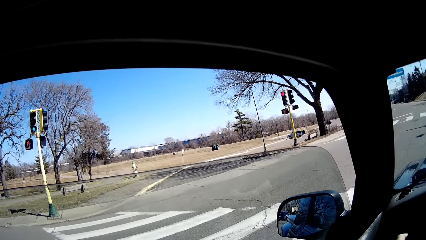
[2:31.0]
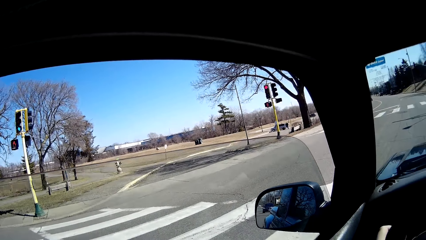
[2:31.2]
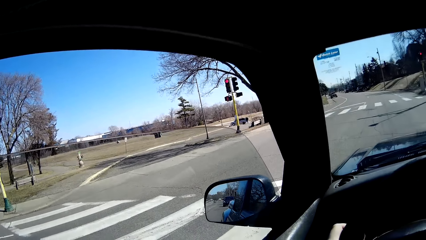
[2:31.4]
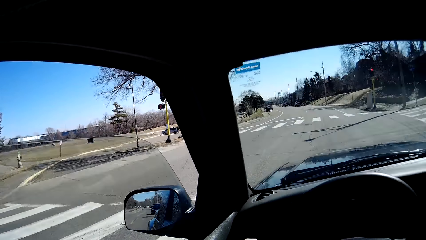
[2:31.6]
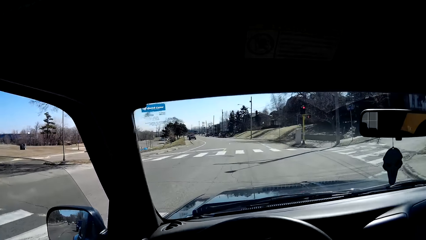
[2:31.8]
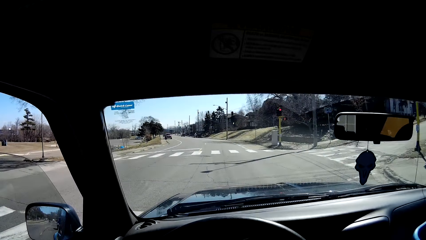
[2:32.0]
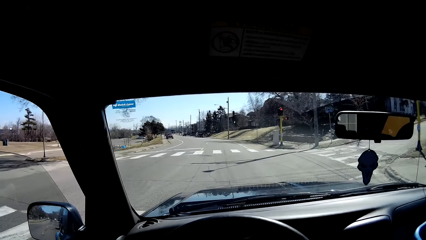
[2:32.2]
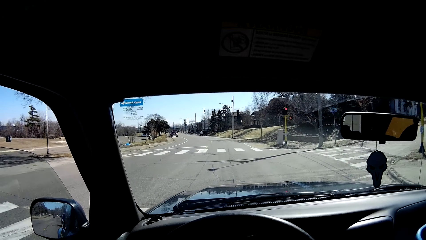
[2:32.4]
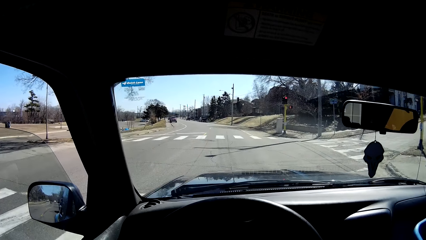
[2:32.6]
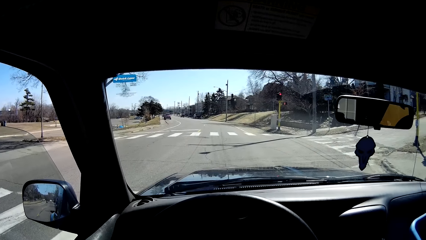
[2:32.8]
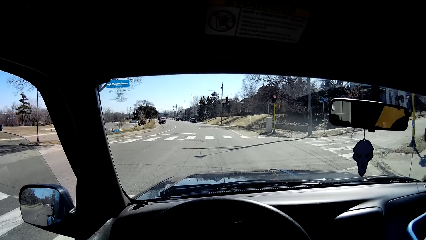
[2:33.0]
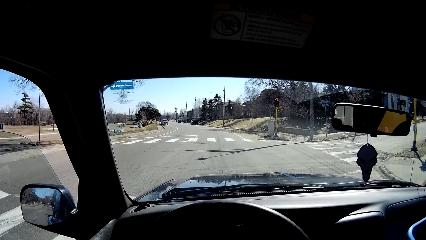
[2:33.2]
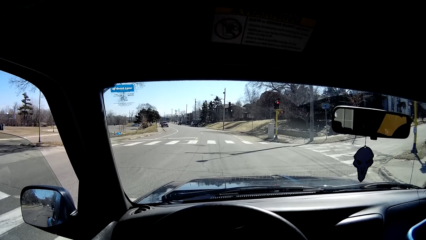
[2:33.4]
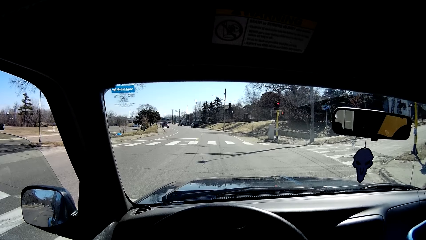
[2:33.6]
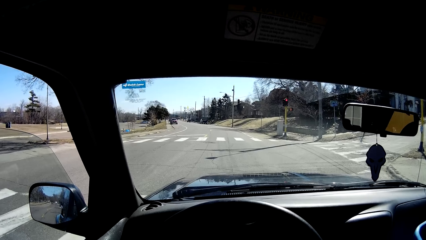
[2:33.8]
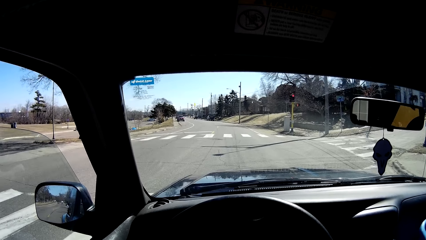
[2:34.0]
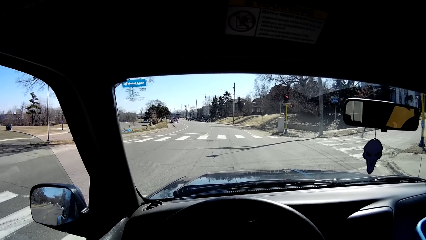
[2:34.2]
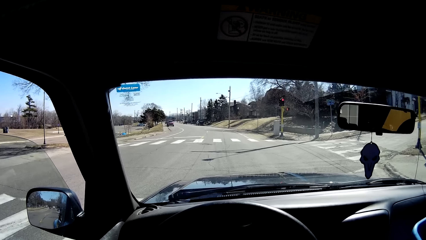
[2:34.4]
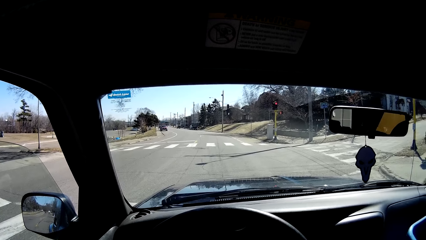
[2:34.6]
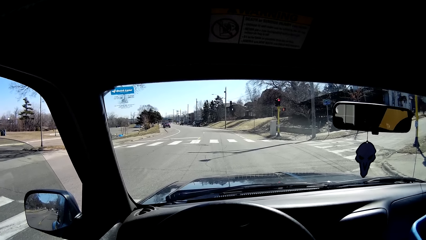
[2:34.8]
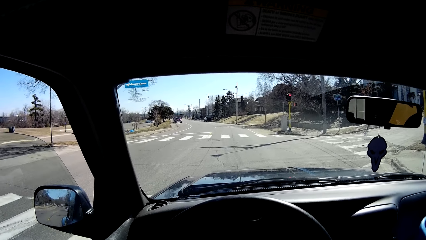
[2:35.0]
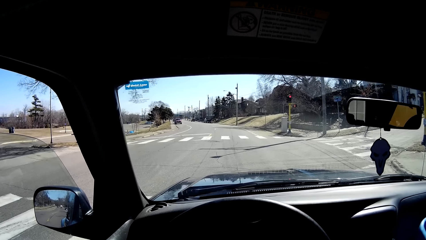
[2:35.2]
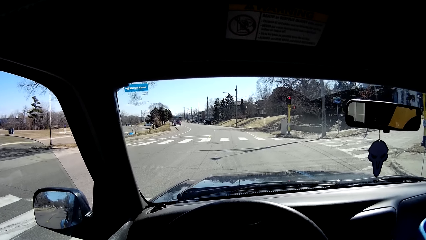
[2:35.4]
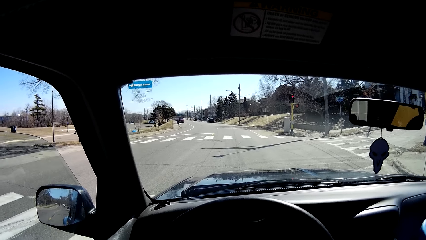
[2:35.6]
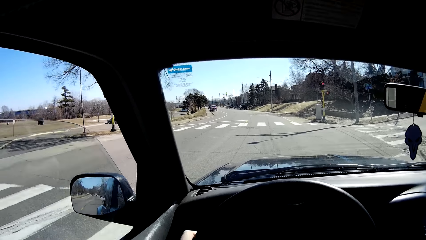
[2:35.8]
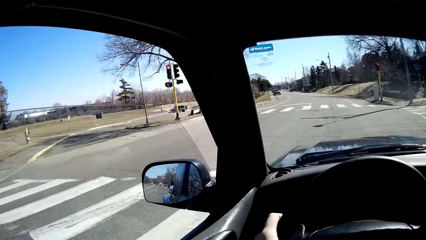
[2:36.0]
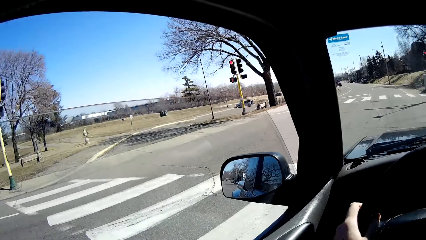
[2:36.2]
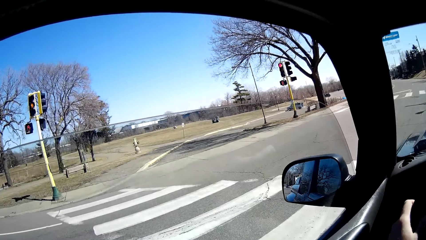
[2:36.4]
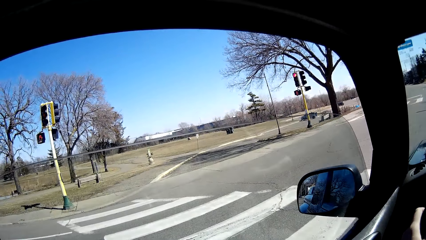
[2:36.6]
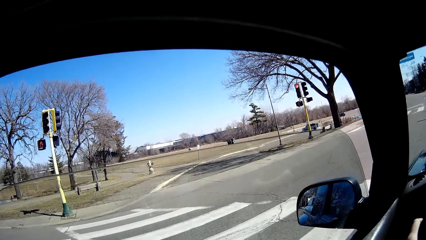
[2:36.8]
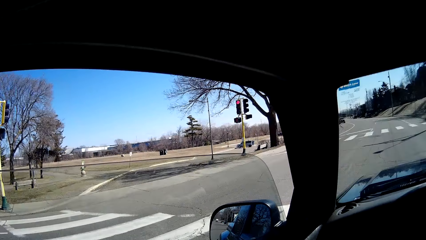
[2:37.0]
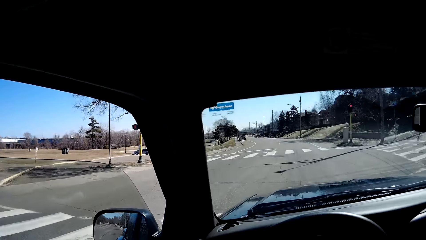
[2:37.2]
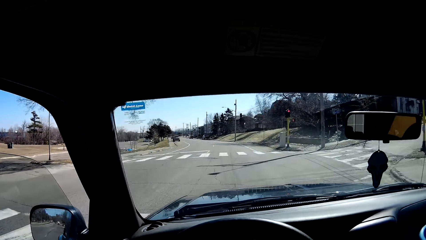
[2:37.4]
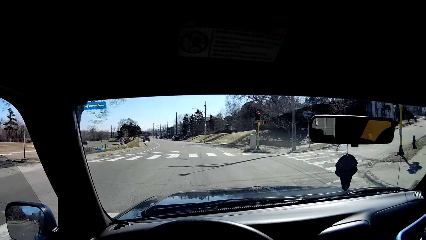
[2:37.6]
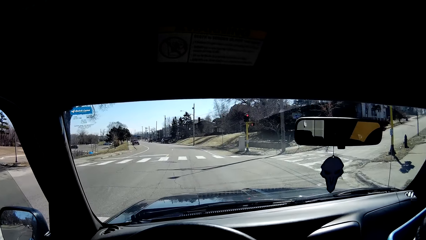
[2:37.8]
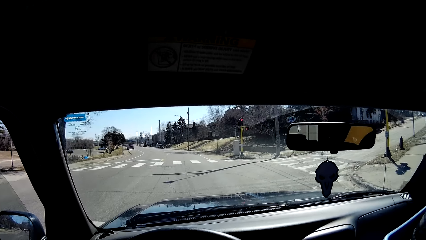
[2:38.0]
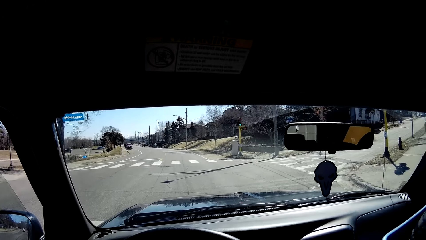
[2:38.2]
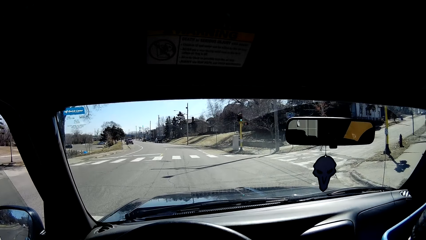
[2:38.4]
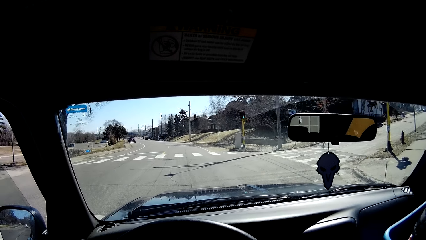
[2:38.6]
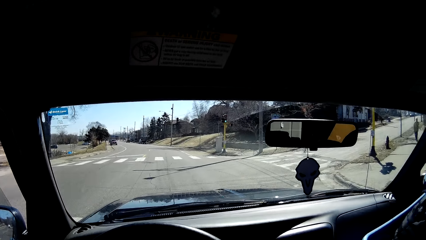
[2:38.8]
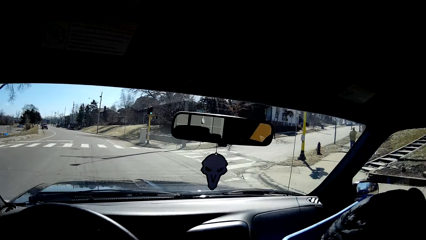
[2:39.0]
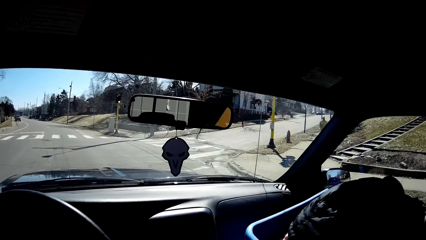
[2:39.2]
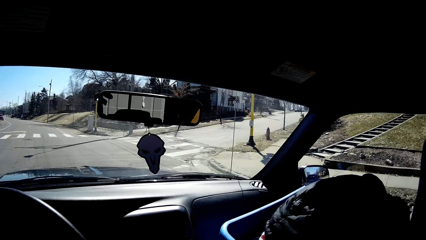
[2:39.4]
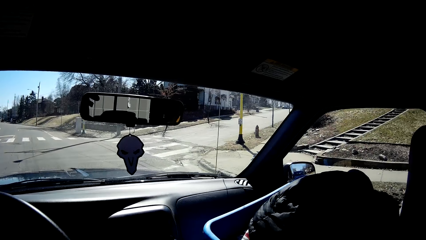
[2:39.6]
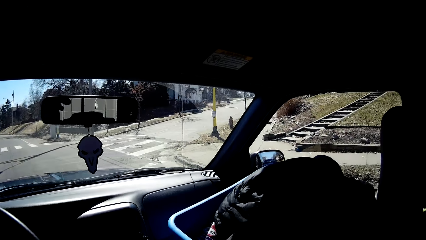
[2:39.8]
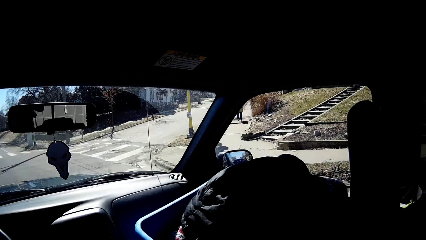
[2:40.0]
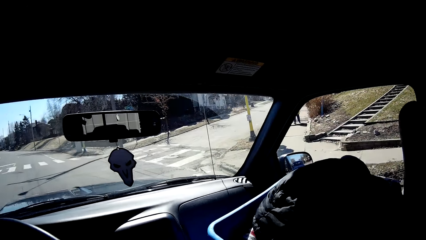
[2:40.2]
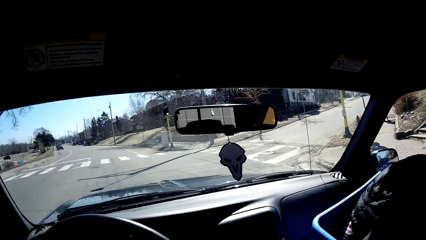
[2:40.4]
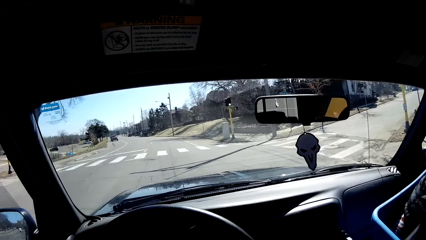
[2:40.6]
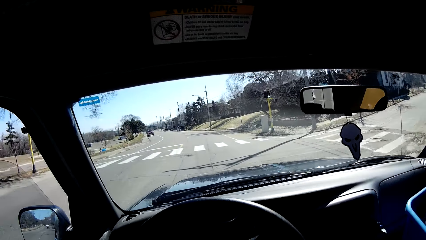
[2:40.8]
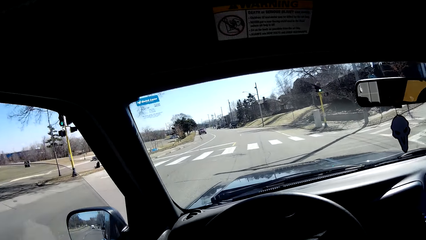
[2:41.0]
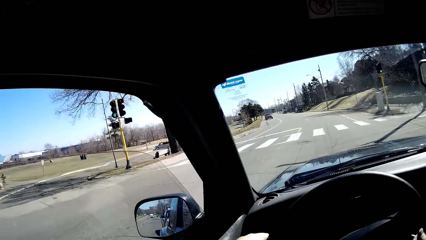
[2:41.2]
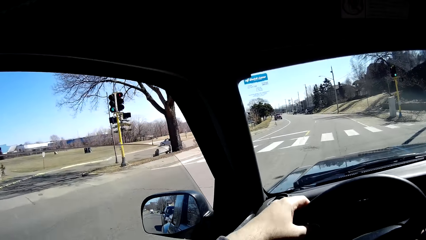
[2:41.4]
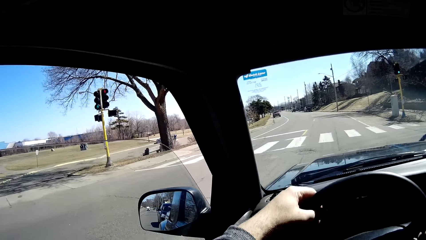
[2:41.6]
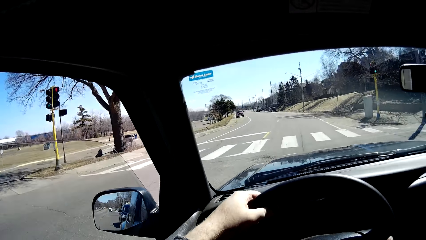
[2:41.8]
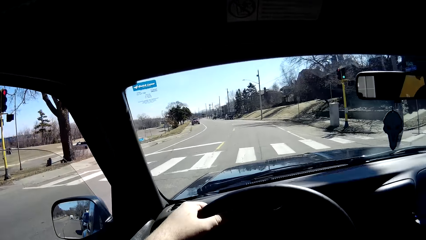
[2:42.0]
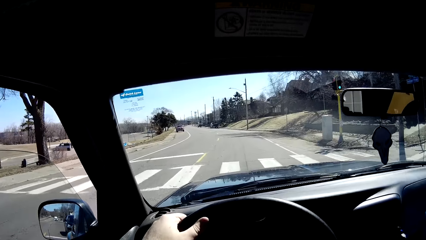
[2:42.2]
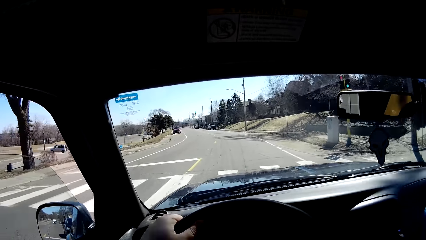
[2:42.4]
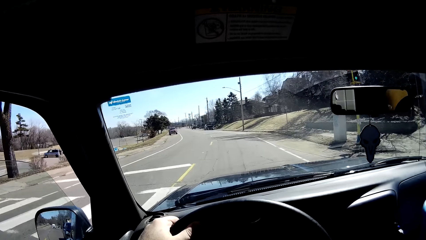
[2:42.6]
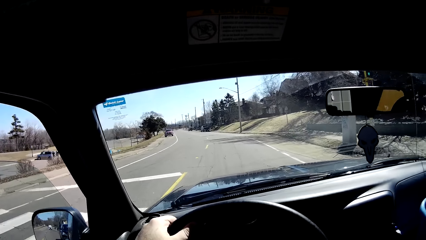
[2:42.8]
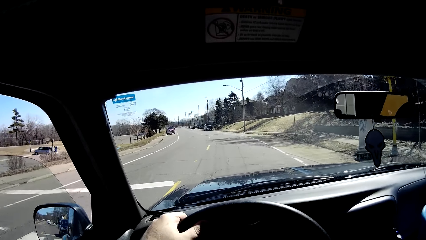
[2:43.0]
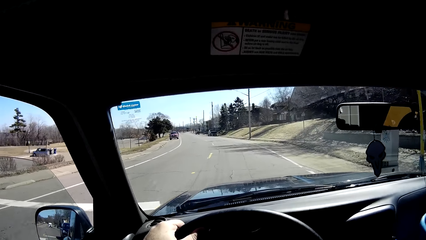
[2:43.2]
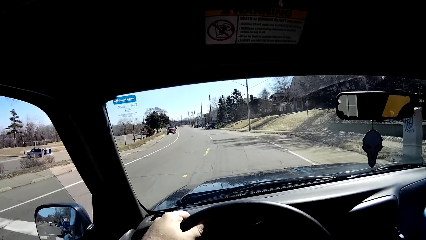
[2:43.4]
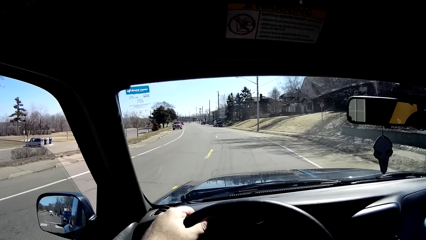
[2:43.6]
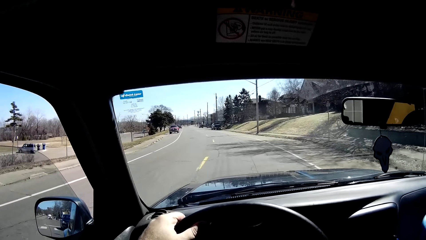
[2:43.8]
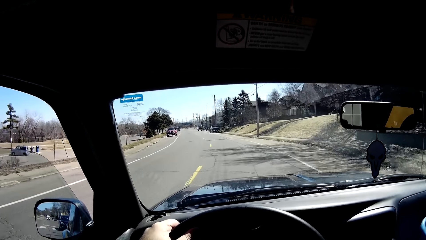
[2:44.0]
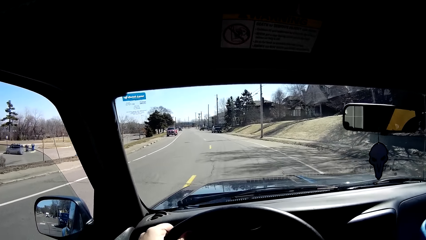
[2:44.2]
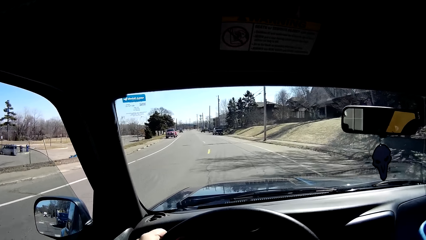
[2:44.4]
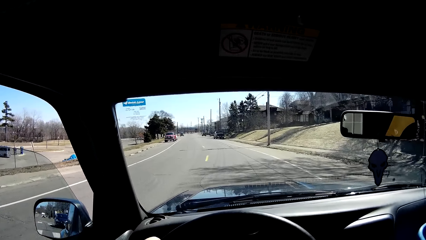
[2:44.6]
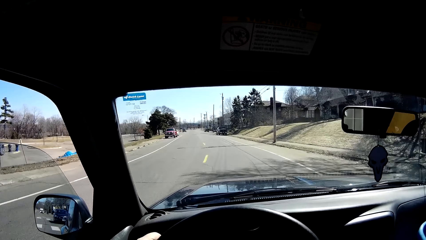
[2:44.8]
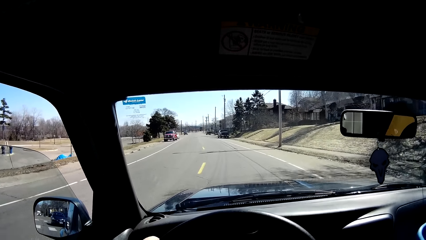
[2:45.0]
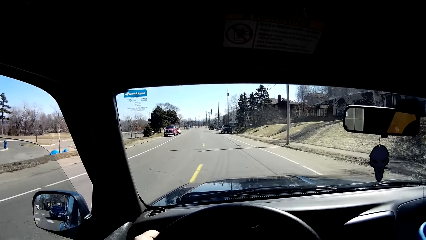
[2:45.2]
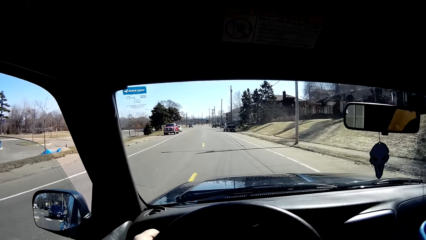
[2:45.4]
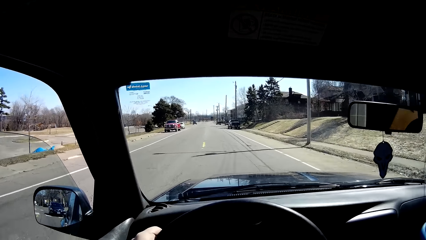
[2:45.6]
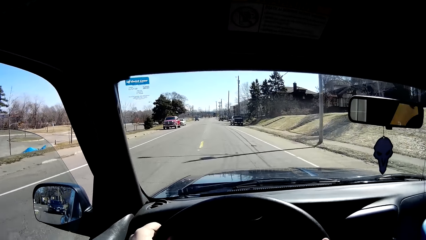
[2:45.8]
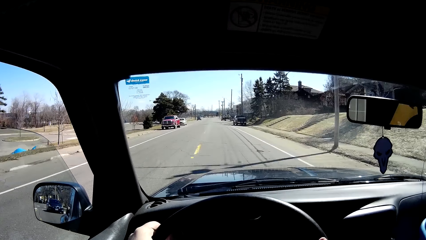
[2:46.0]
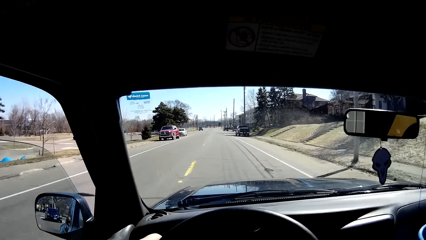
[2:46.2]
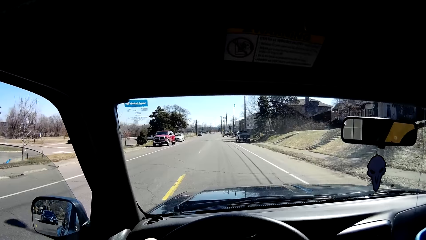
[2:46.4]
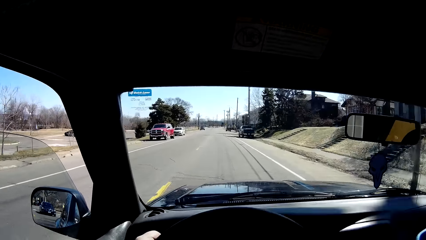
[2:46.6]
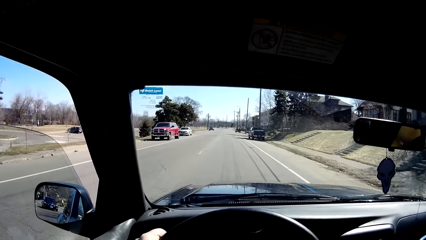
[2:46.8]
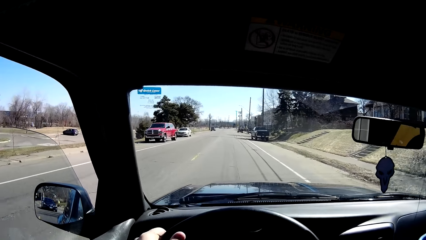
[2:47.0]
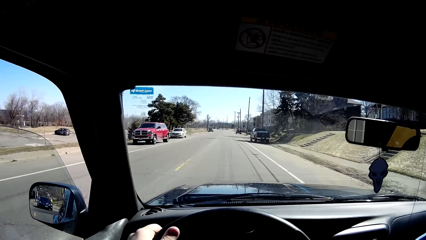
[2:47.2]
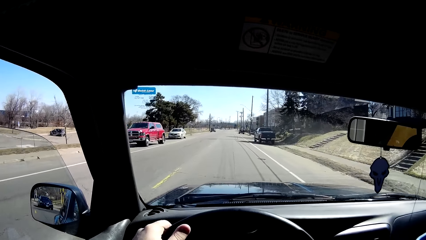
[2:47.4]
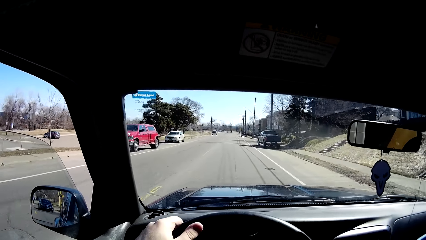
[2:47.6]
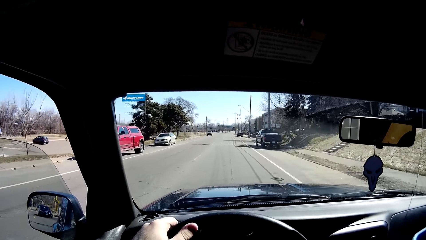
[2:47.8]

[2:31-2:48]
The camera wearer stops driving. He turns his head left and right. He stares around the roads. He drives a car on the tarmac road.
